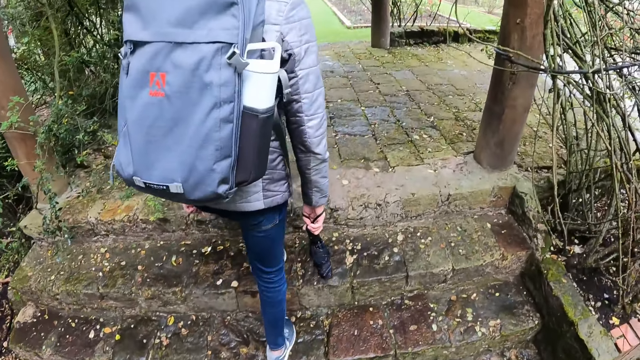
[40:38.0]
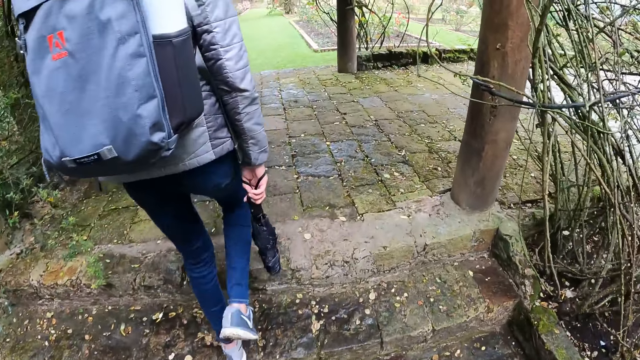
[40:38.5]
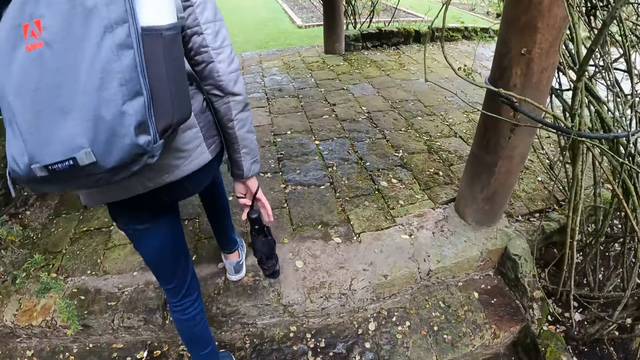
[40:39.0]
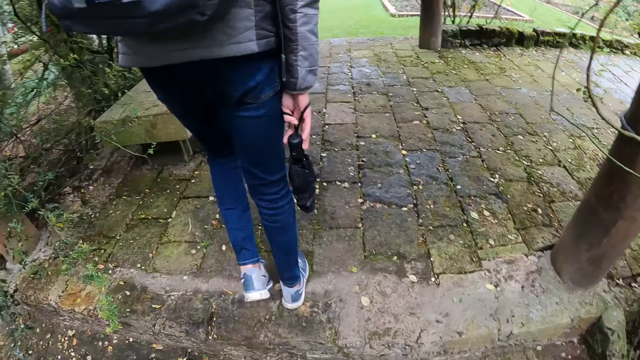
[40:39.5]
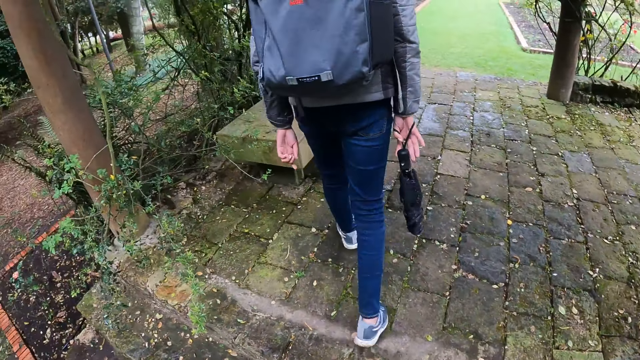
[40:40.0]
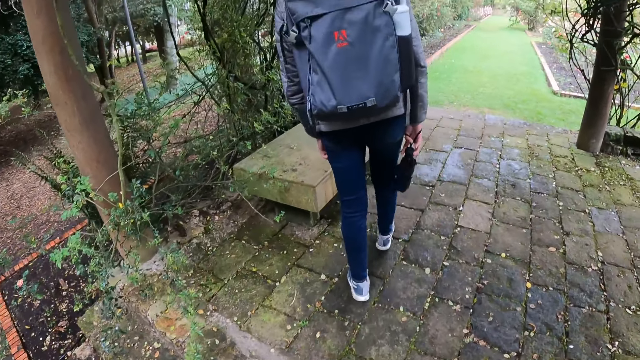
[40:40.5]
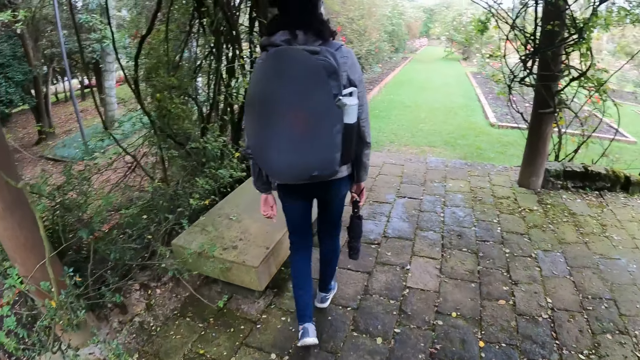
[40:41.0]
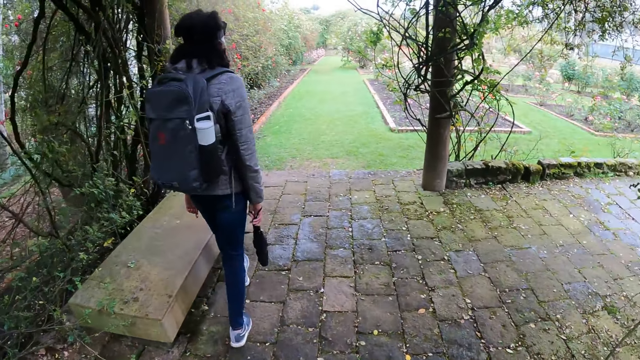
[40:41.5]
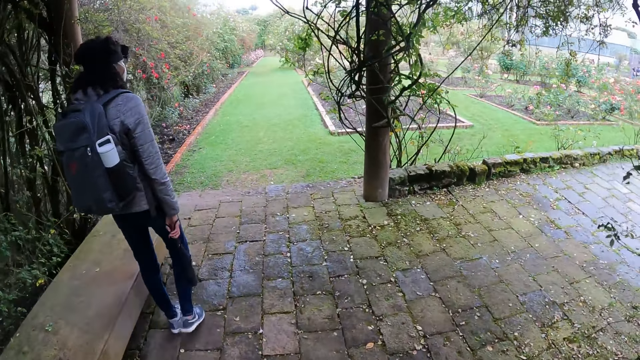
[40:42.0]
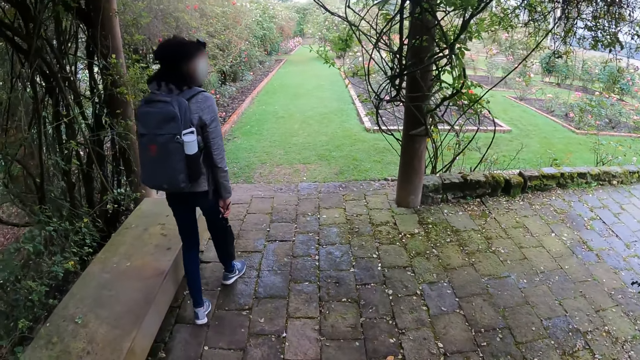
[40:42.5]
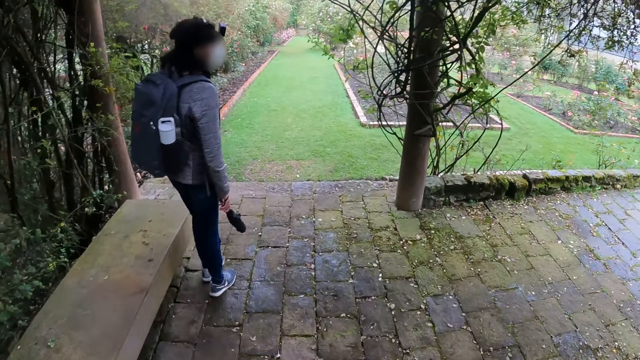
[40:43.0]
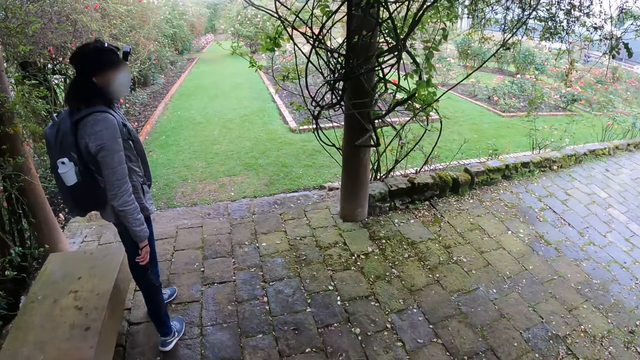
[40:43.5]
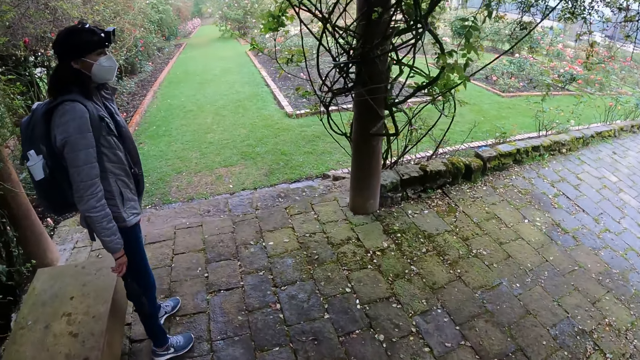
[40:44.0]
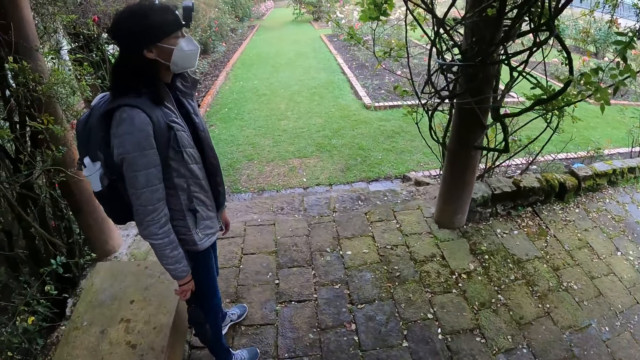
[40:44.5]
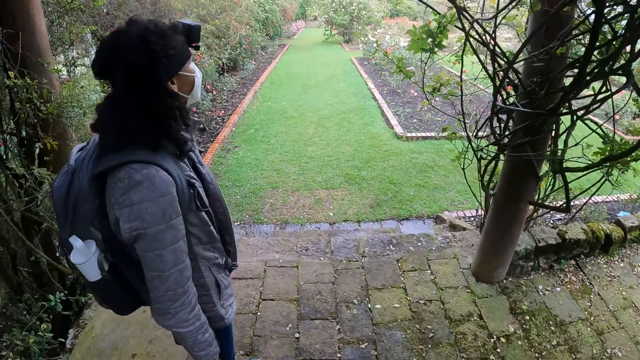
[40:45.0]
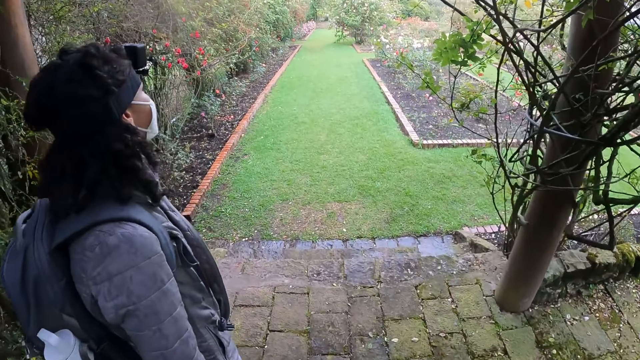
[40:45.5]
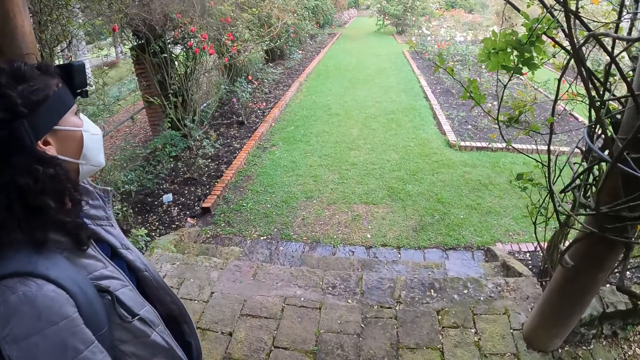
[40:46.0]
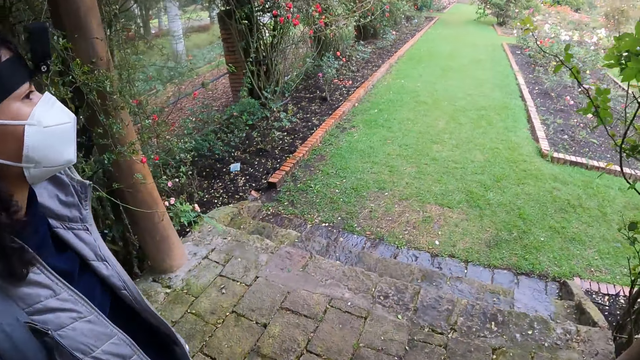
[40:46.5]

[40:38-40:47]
The camera wearer walks from the walkway to the veranda. They climb the stairs.

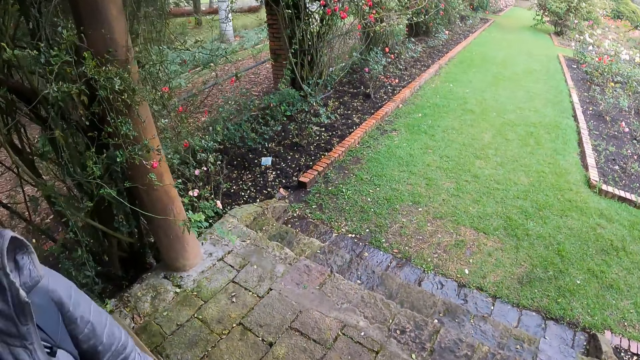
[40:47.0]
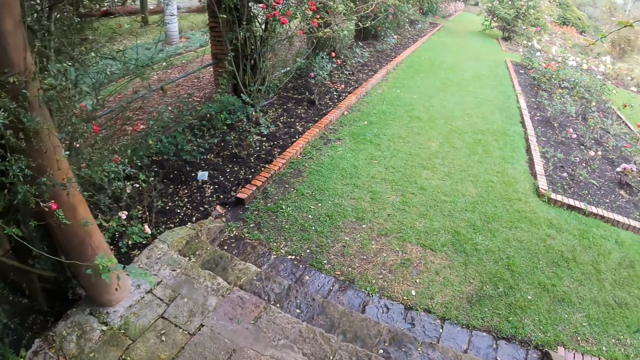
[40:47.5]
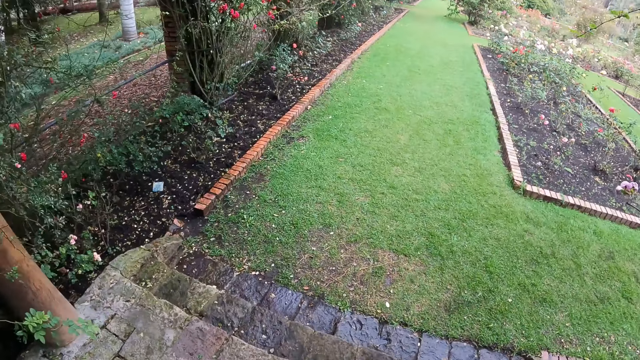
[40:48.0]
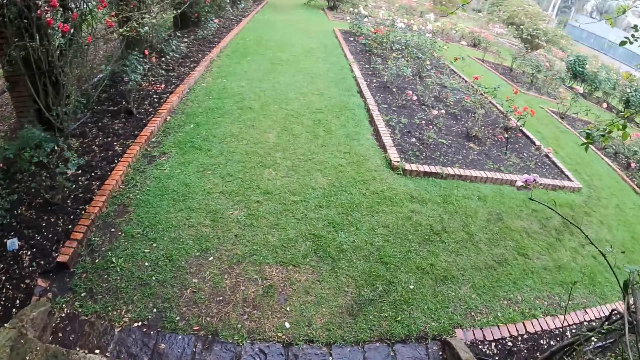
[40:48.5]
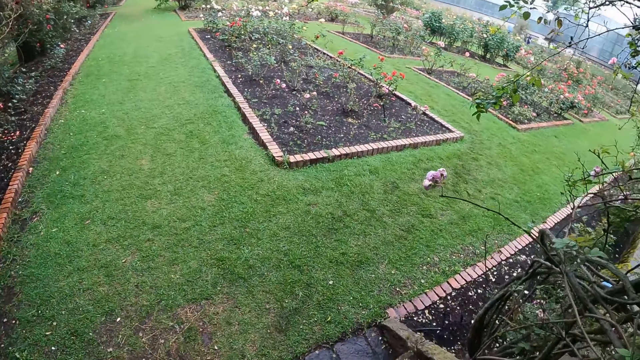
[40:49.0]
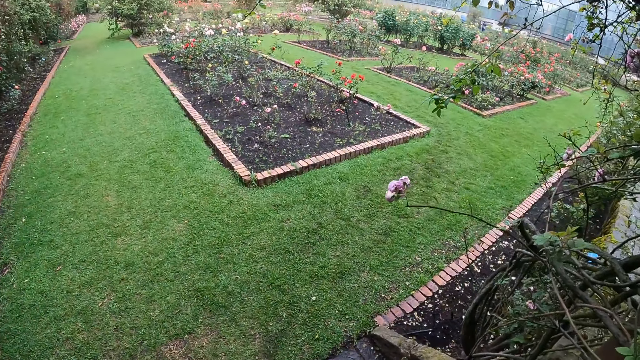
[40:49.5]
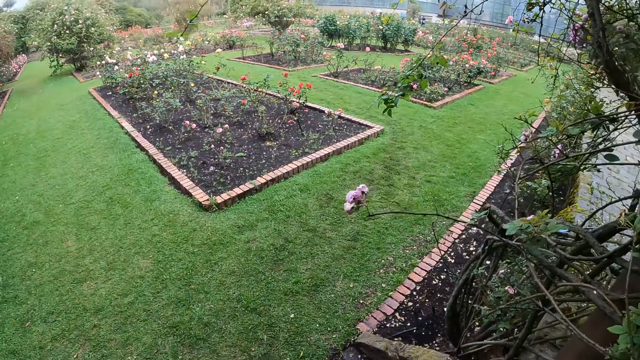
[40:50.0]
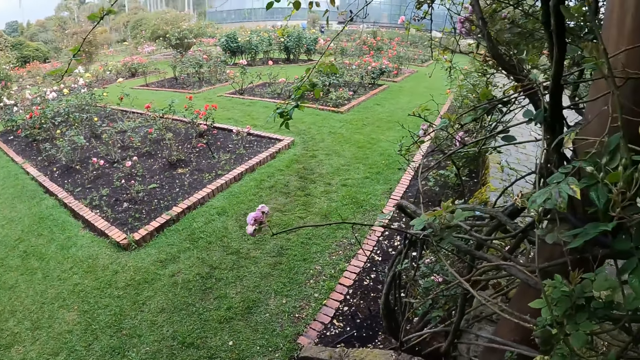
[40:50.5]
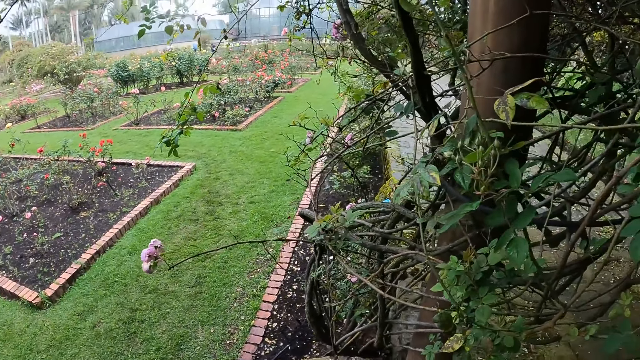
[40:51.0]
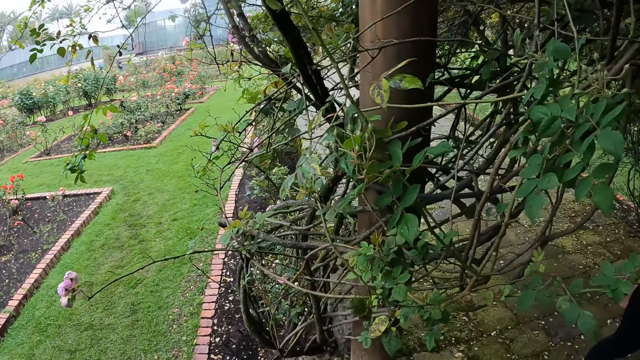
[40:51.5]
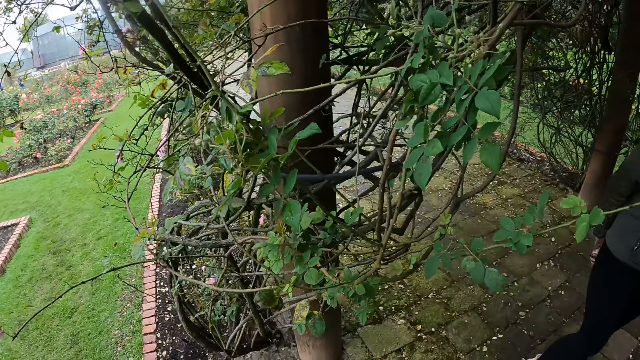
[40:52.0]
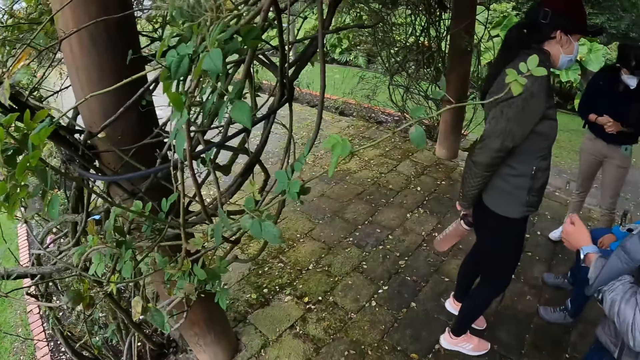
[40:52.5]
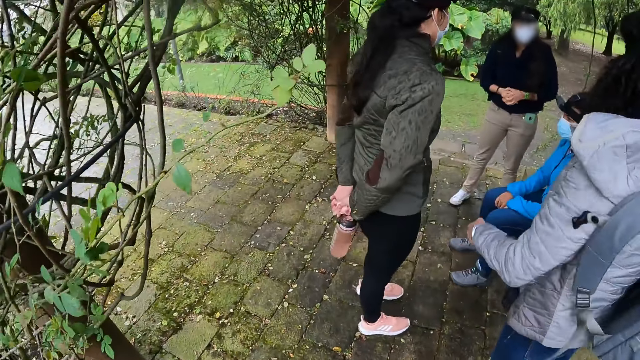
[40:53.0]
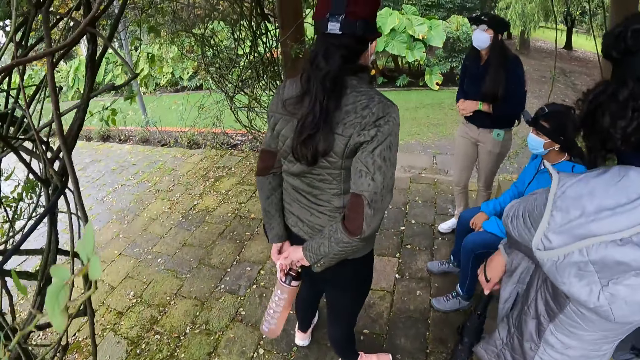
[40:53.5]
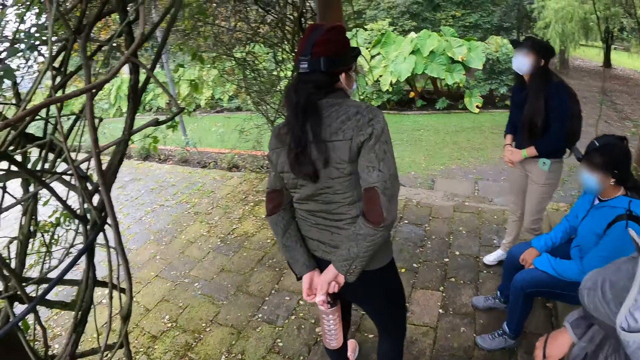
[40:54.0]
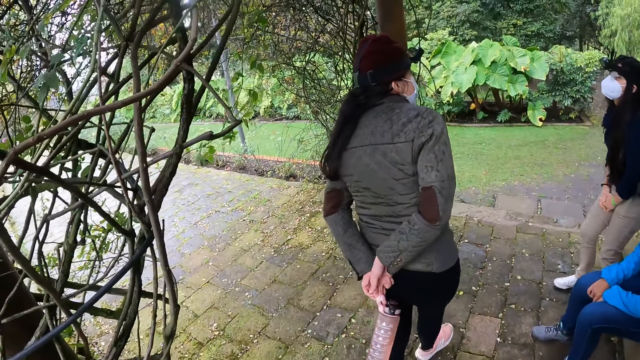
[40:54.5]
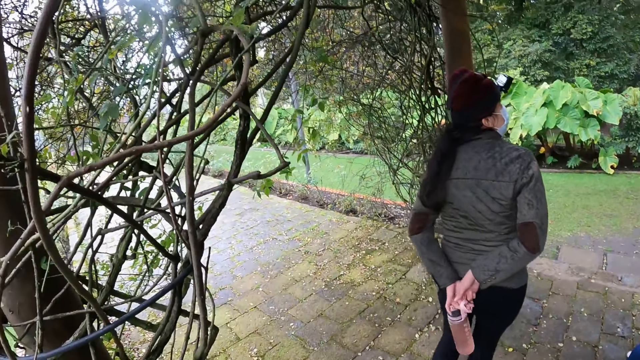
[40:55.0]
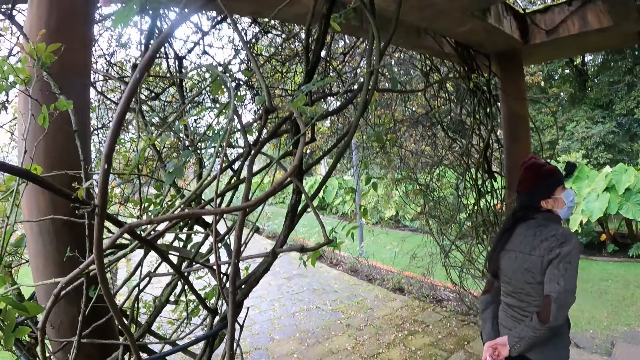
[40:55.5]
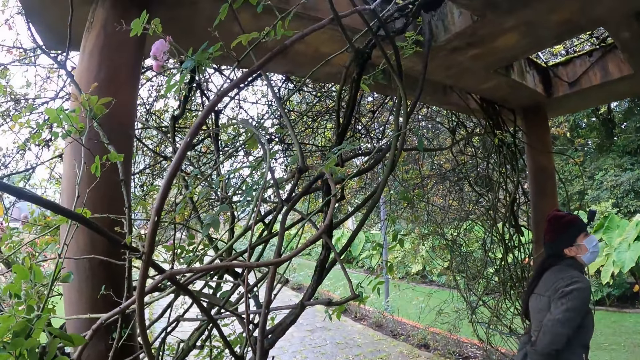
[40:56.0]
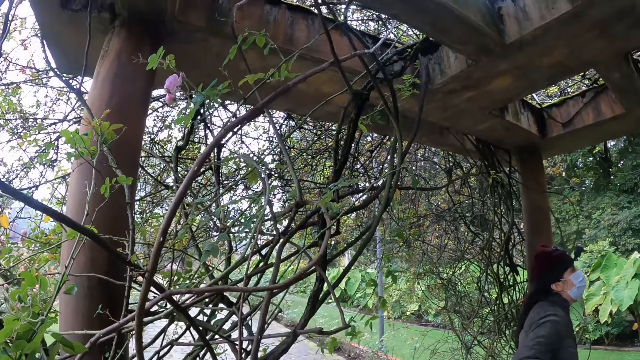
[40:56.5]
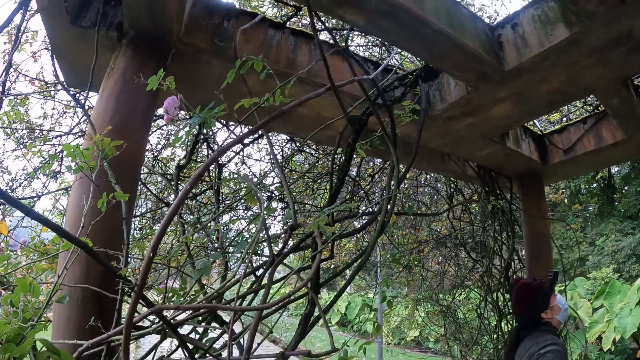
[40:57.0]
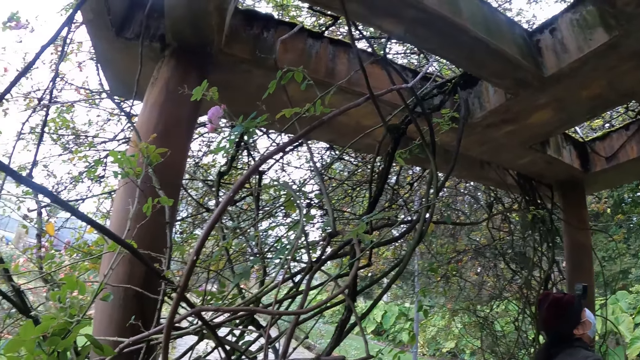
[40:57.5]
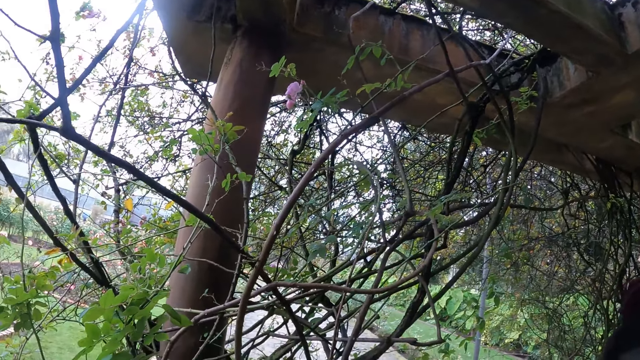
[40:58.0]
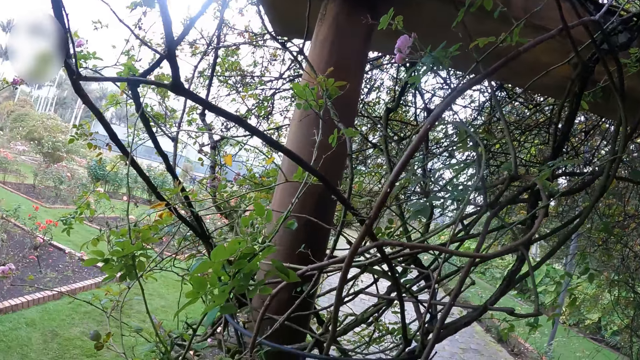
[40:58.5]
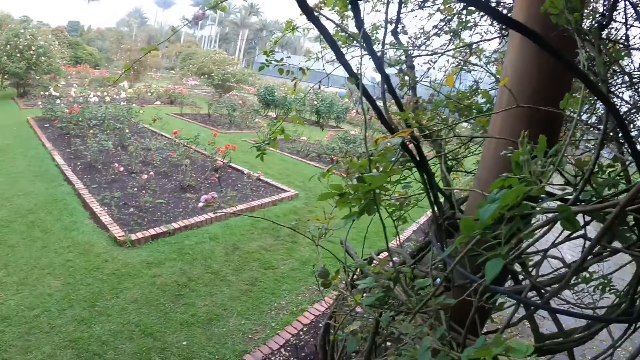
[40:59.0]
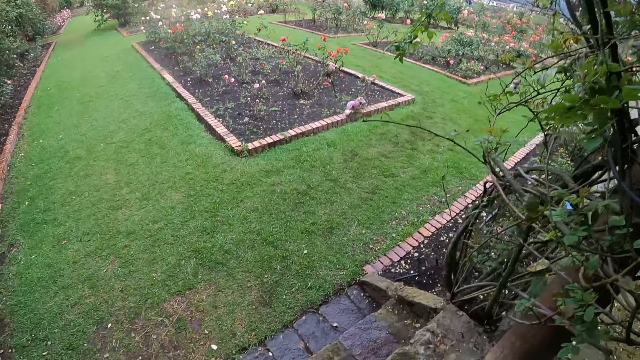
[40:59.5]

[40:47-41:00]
The camera wearer looks around. A woman removes a bag off her shoulders with her right hand. The woman walks around. The camera wearer looks around.
